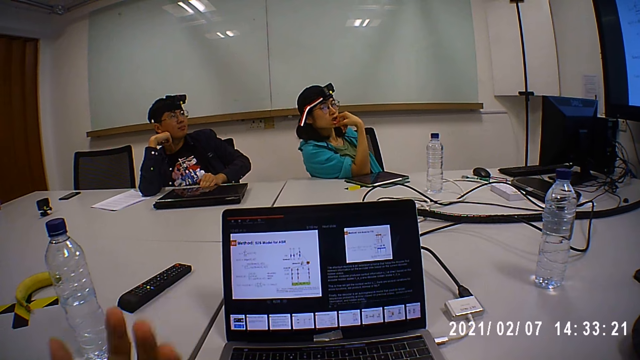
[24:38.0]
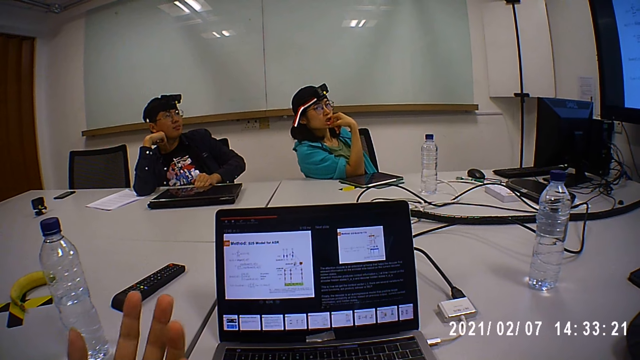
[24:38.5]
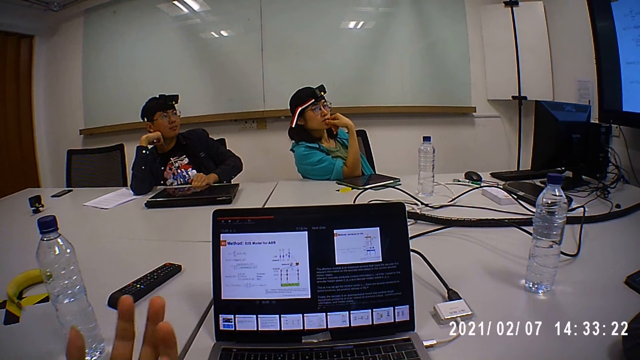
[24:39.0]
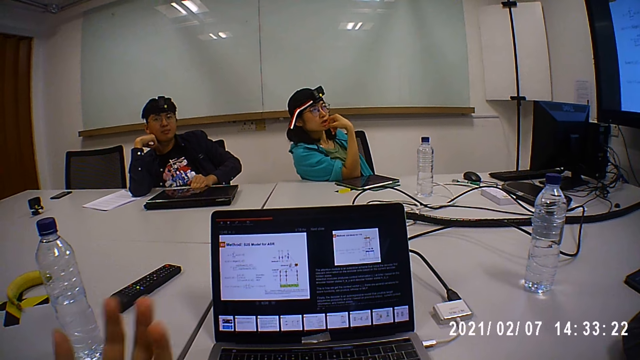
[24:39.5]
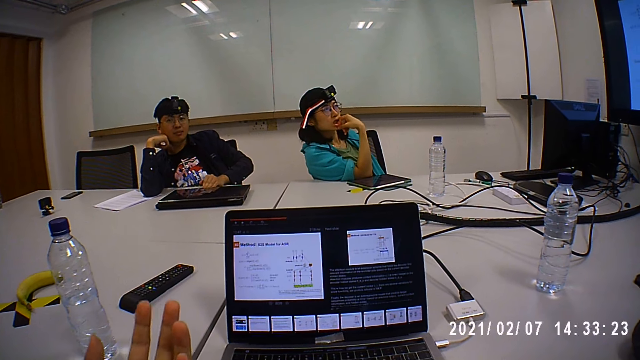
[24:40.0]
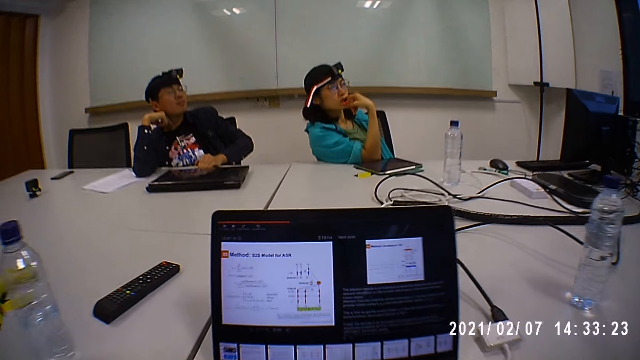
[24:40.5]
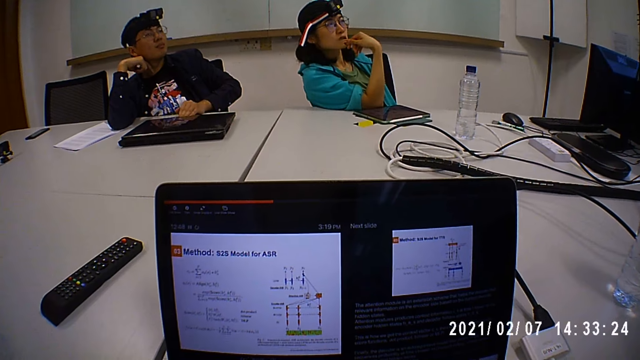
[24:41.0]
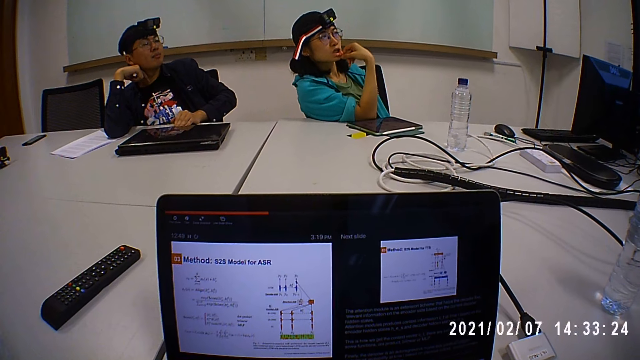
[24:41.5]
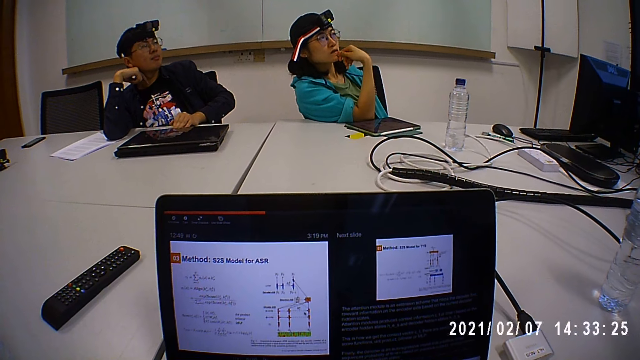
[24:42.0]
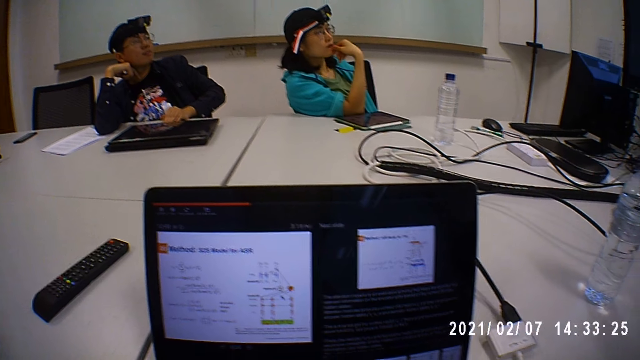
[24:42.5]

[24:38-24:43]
The camera wearer shakes their hand.
